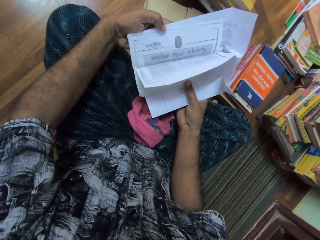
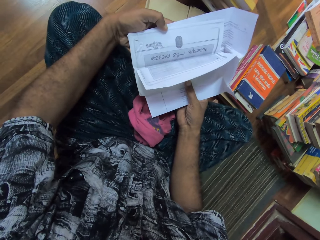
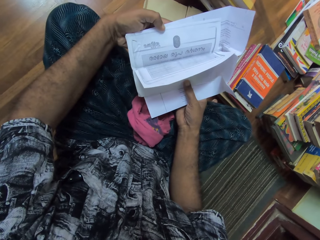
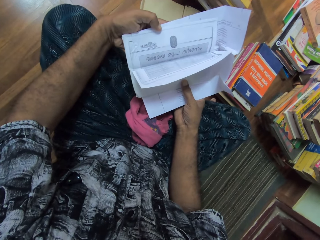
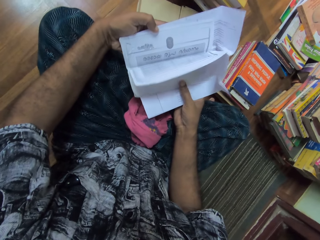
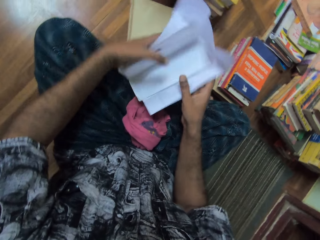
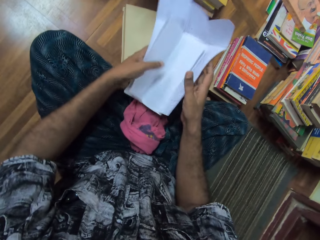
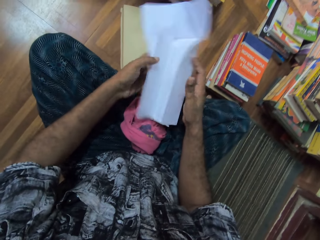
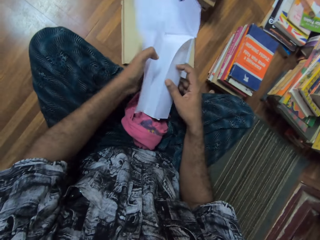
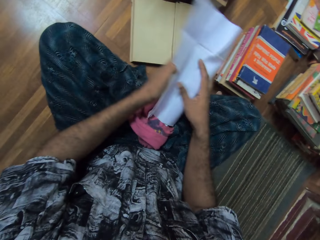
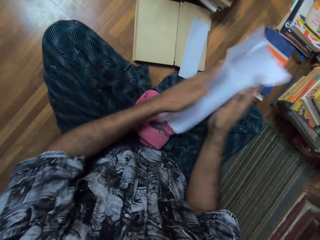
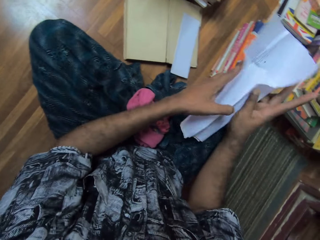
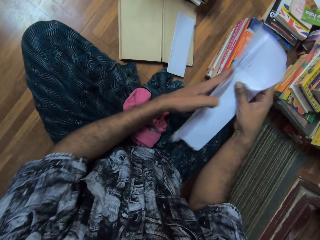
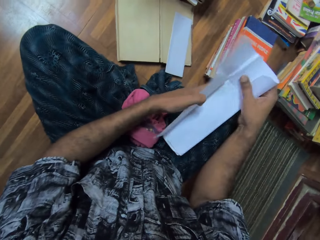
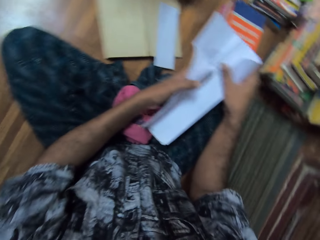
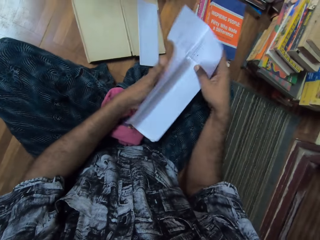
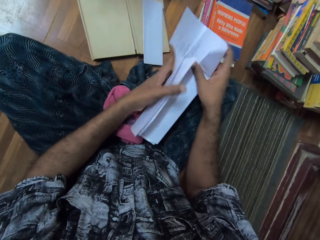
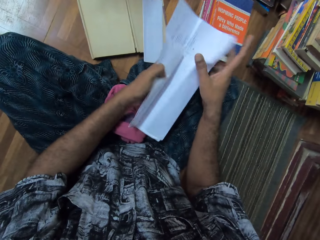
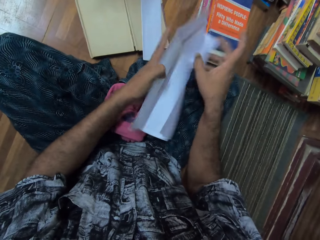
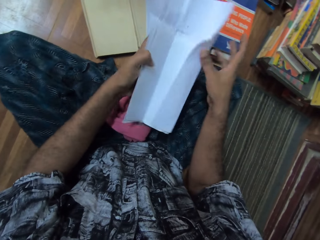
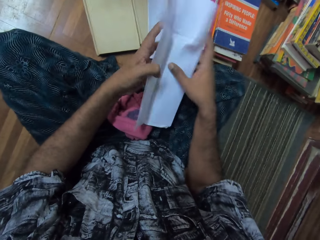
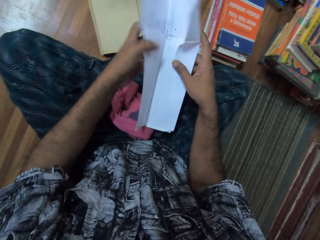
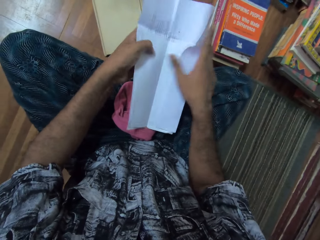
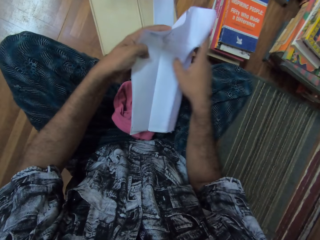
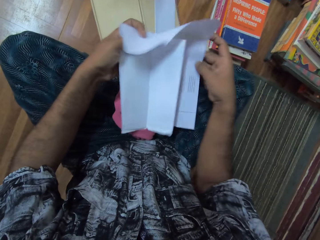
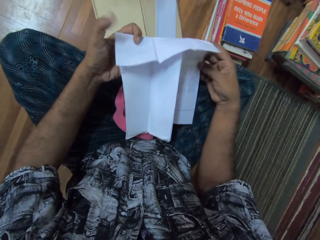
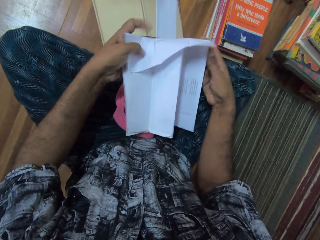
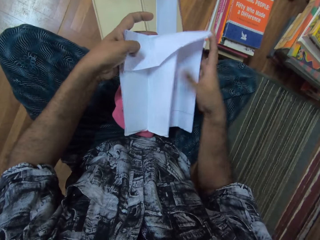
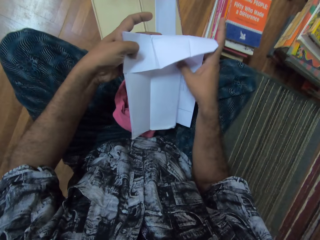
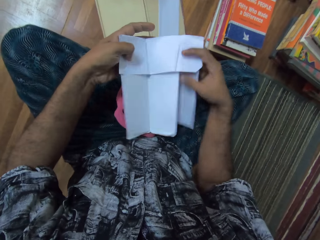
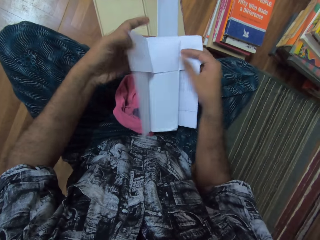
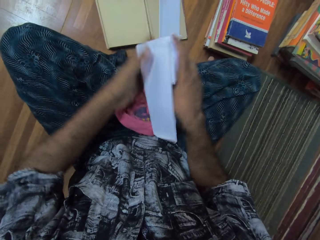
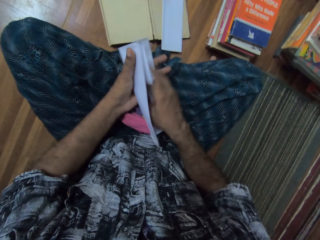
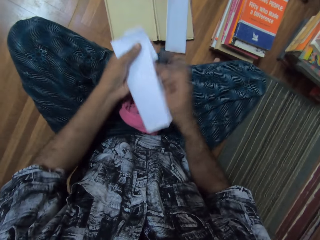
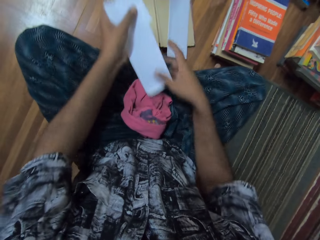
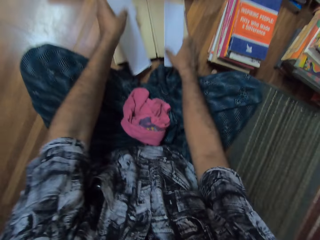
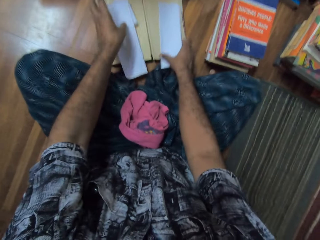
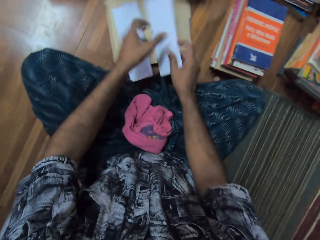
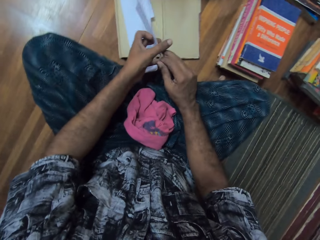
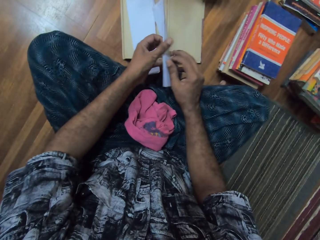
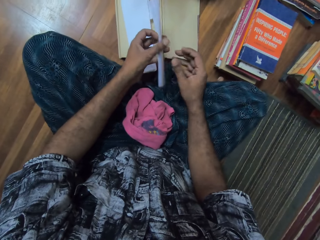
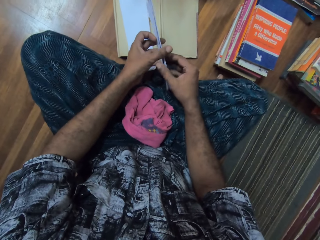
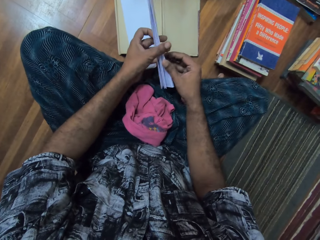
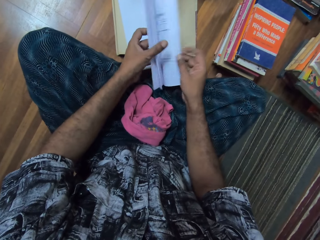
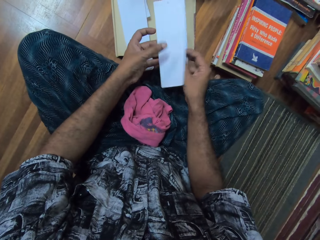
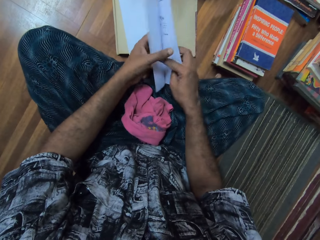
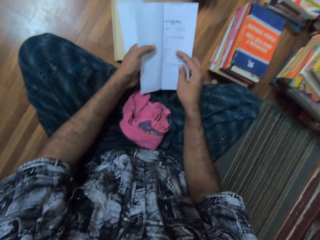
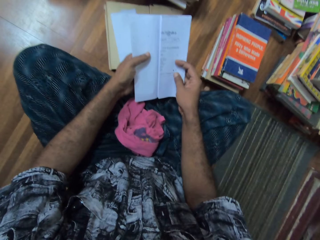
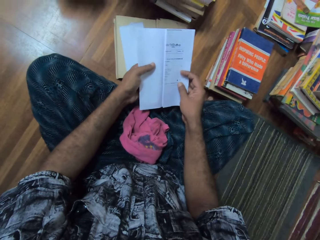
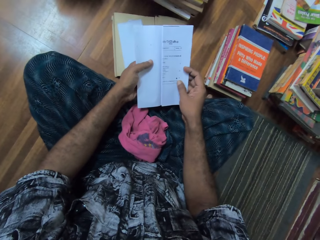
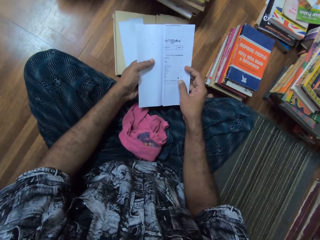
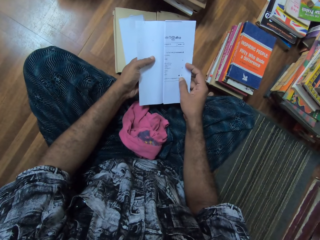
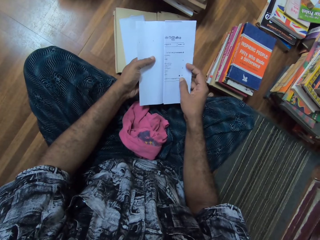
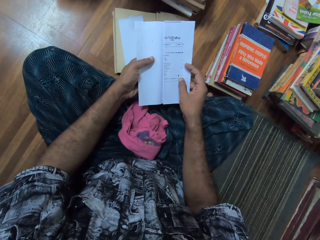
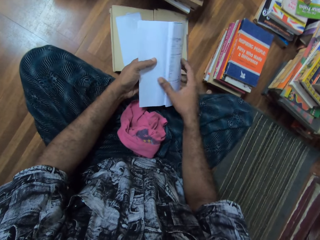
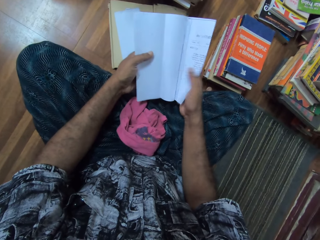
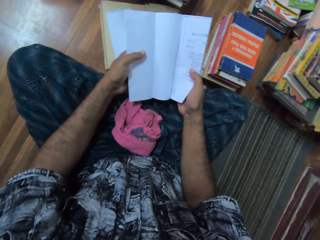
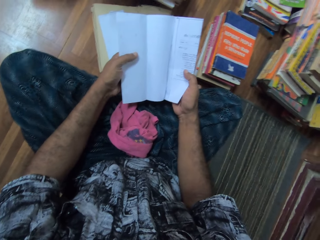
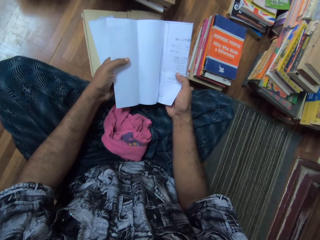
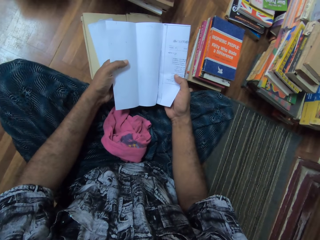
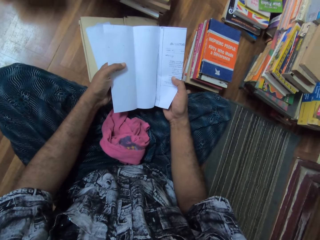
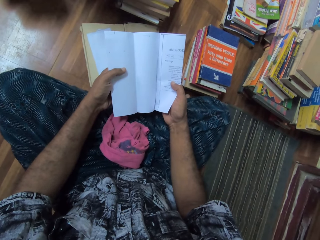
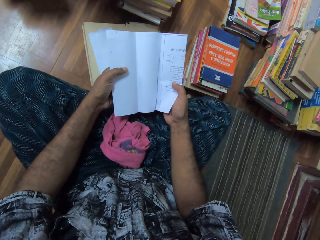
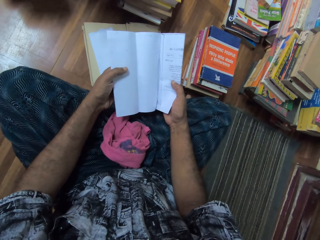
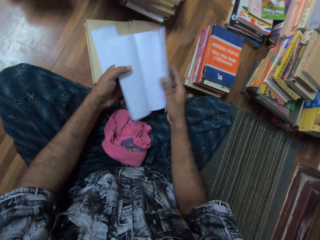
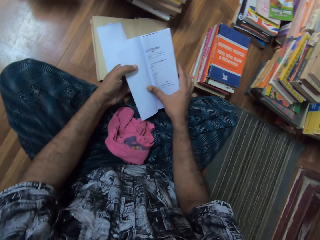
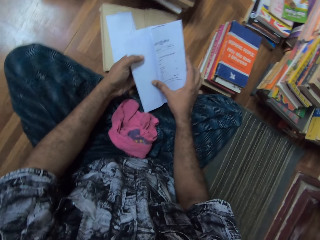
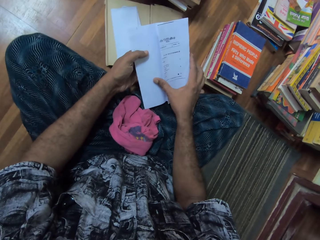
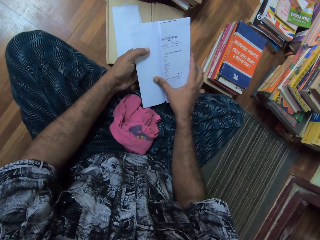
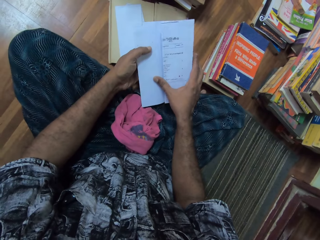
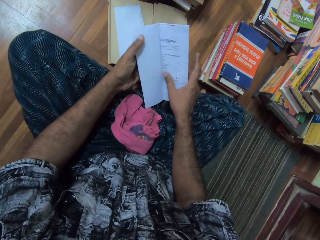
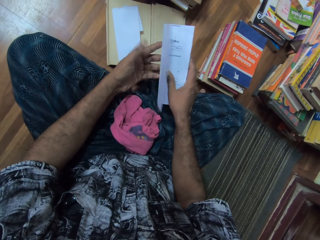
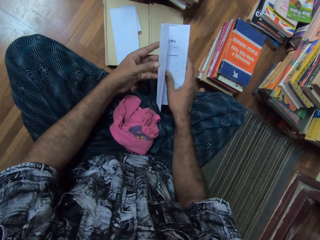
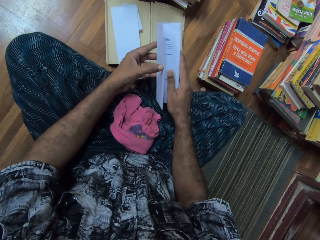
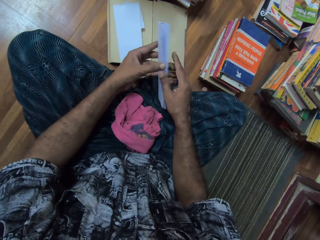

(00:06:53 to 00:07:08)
The camera wearer folds the paper. They put the paper on the book. They pick up the paper from the book with the right hand. They open the paper. They hold the paper. They look at the paper. They open the paper. They hold the paper. They fold the paper.

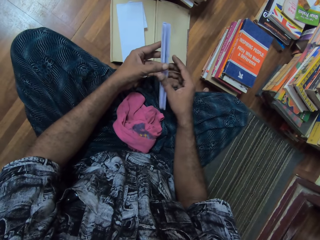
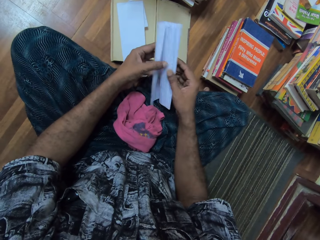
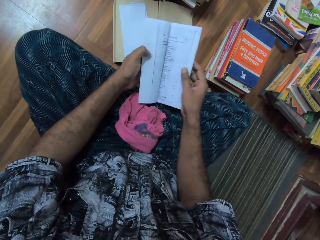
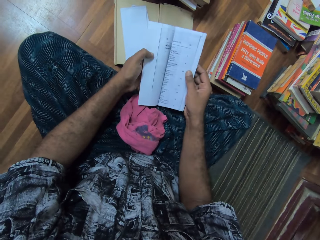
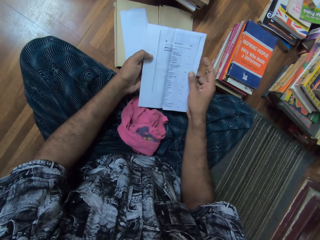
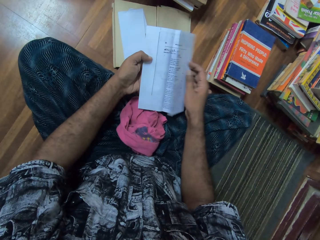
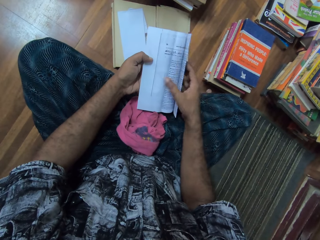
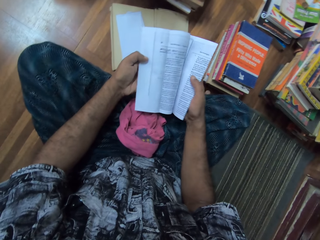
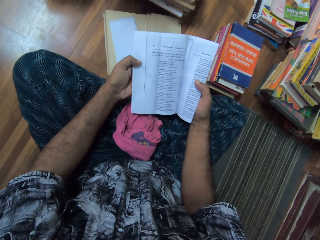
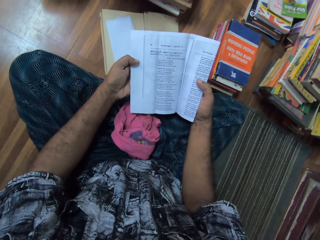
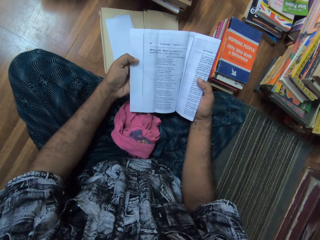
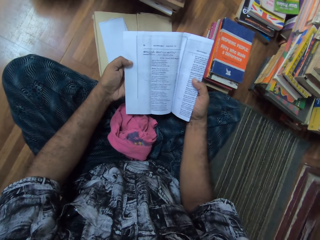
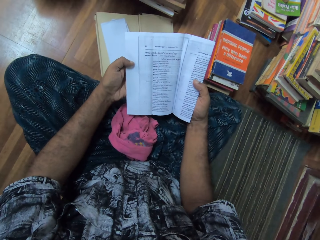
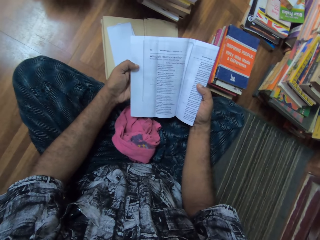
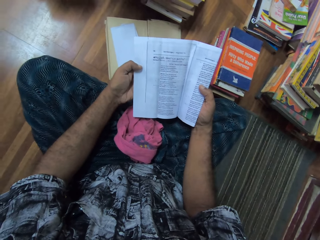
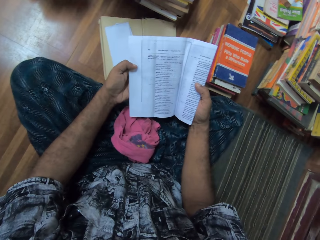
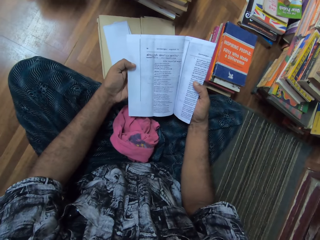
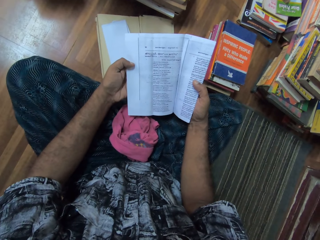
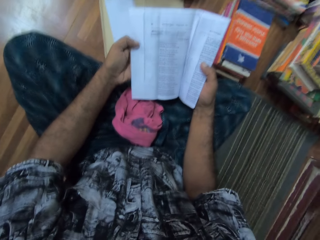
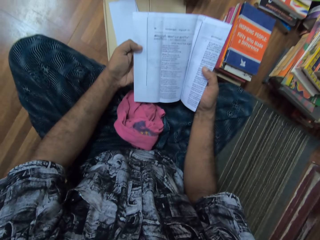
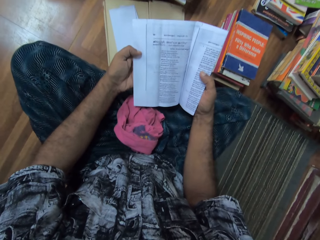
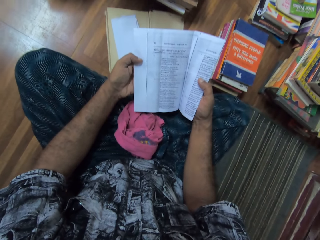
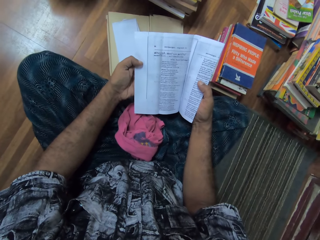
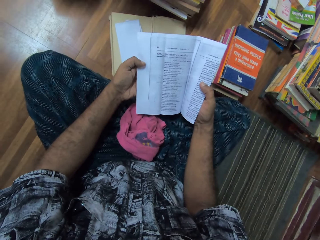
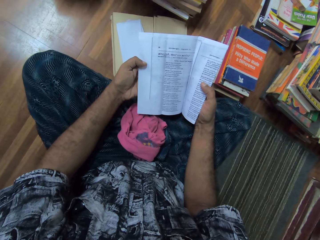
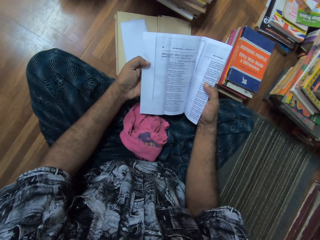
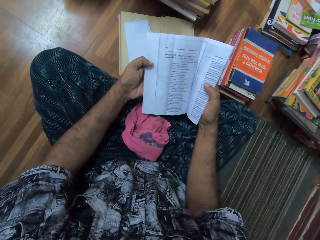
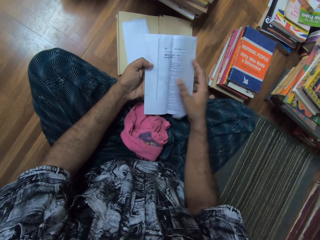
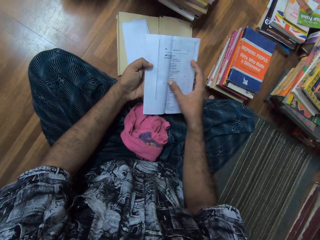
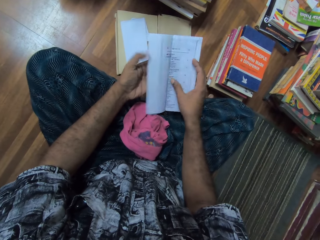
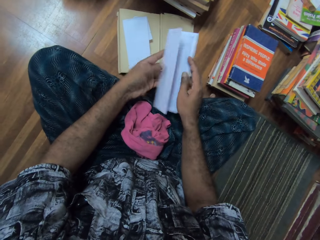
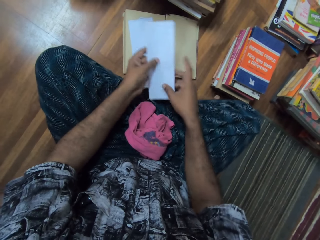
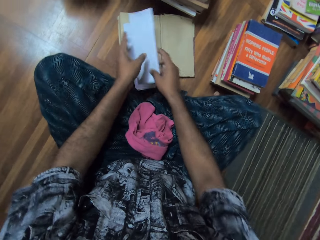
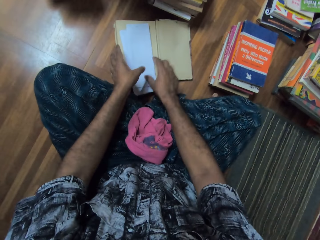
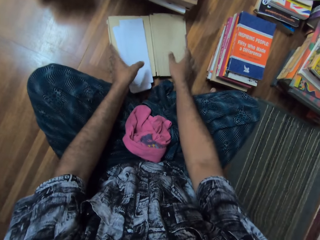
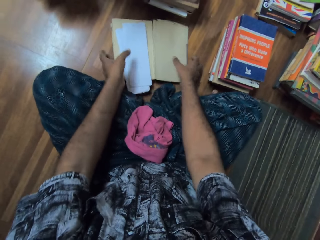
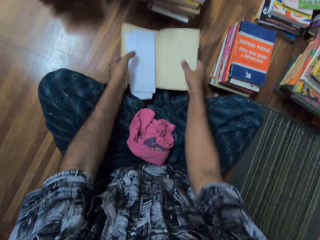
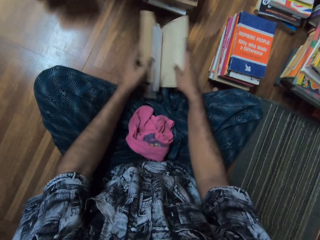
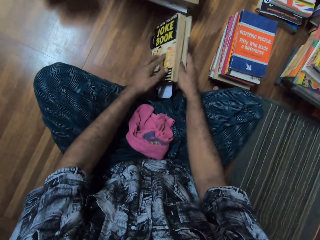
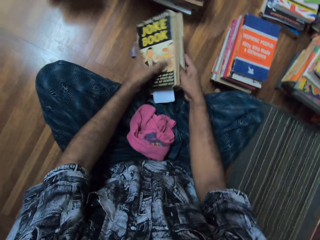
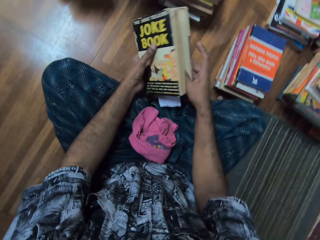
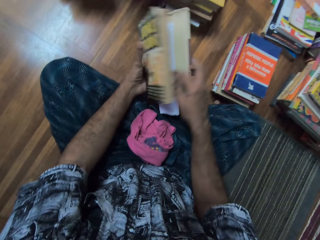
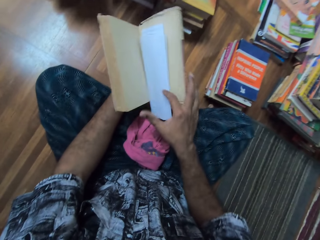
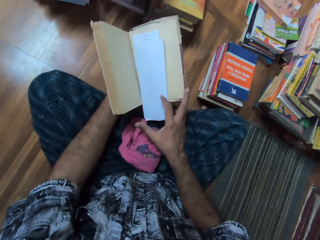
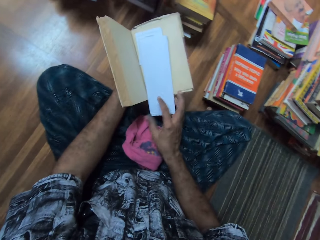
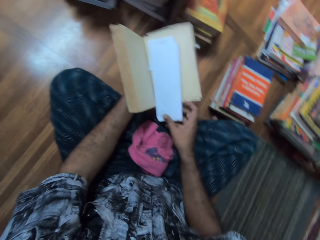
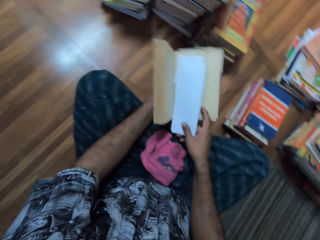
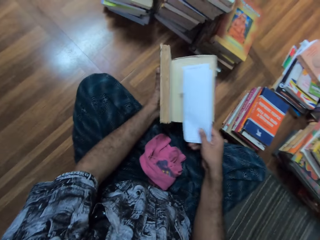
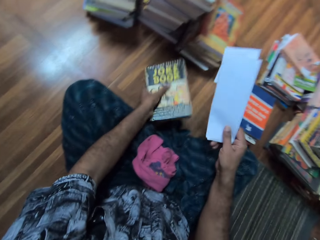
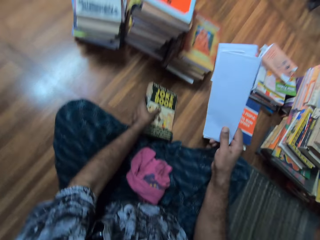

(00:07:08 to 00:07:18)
The camera wearer opens the paper. They read the paper. They fold the paper. They put the paper on the book. They close the book. They pick up the book from the floor. They open the book. They pick up the papers from the book.
